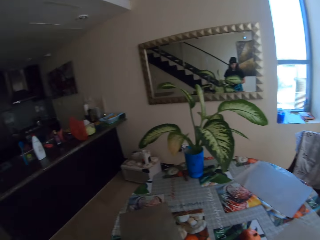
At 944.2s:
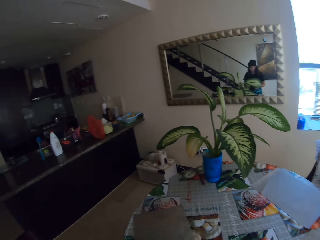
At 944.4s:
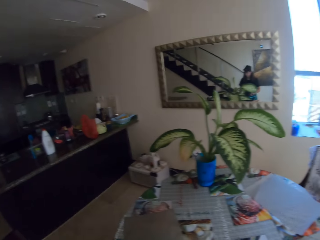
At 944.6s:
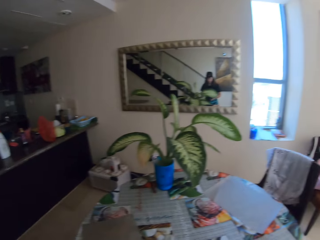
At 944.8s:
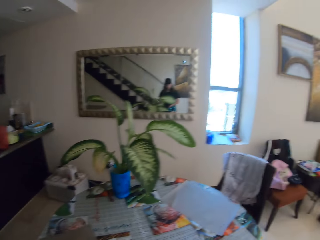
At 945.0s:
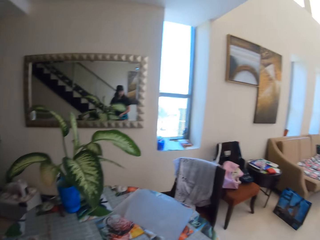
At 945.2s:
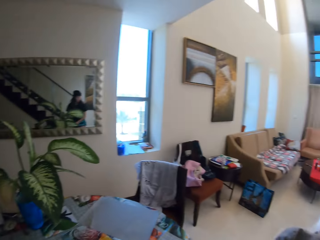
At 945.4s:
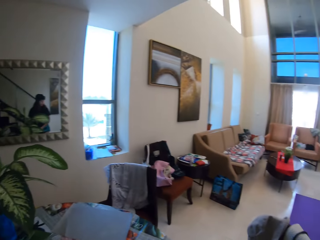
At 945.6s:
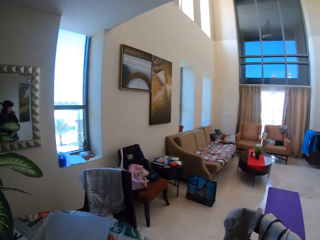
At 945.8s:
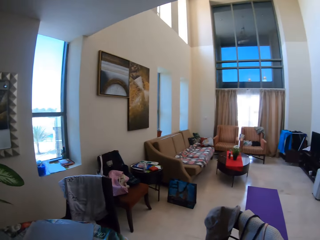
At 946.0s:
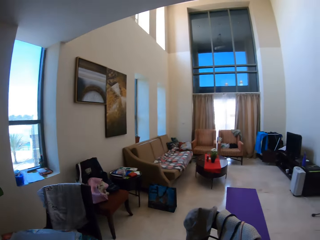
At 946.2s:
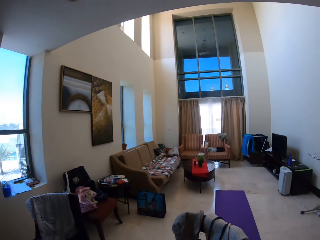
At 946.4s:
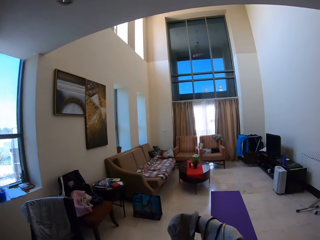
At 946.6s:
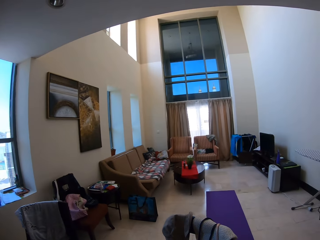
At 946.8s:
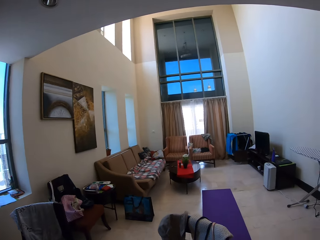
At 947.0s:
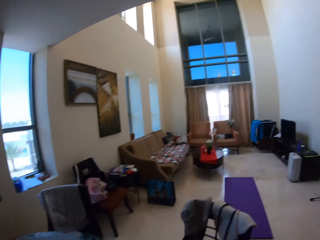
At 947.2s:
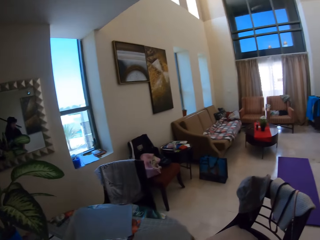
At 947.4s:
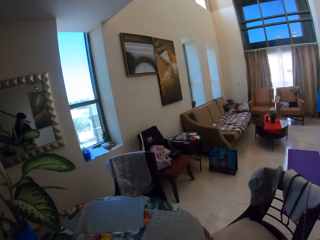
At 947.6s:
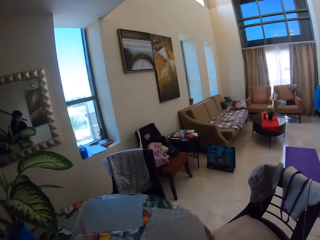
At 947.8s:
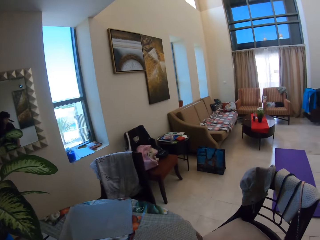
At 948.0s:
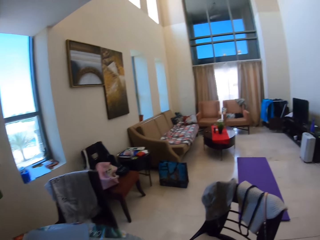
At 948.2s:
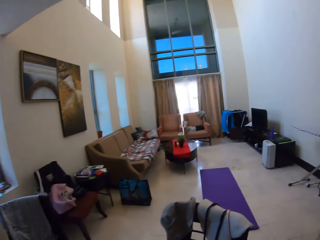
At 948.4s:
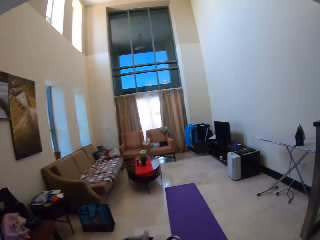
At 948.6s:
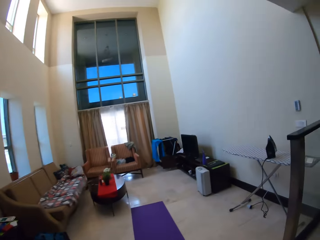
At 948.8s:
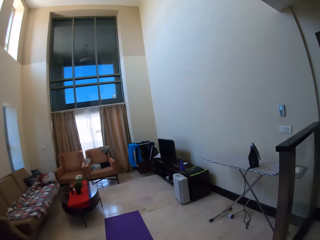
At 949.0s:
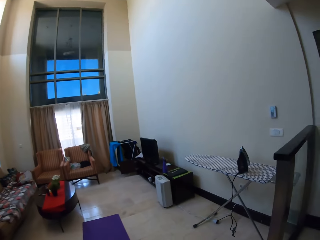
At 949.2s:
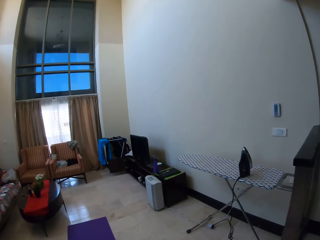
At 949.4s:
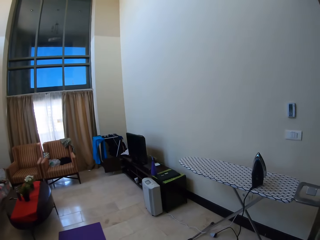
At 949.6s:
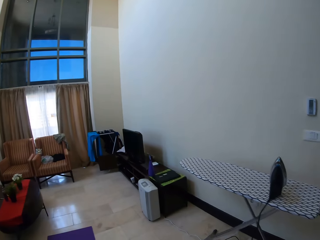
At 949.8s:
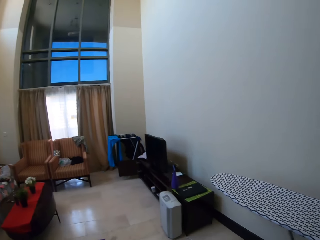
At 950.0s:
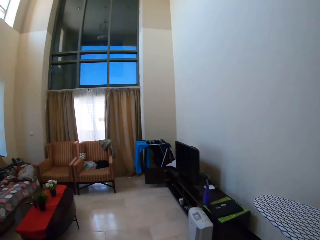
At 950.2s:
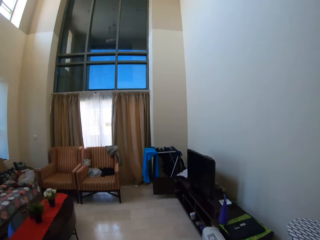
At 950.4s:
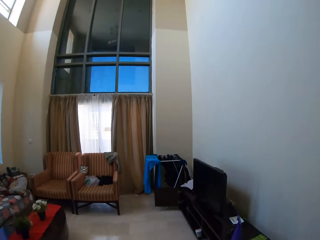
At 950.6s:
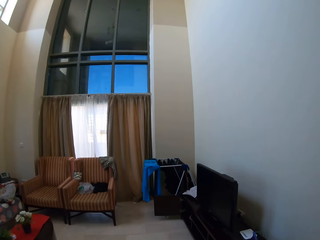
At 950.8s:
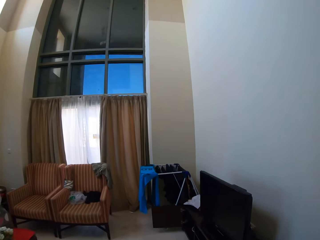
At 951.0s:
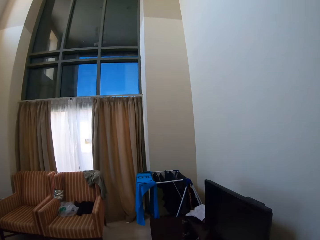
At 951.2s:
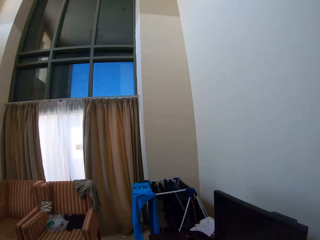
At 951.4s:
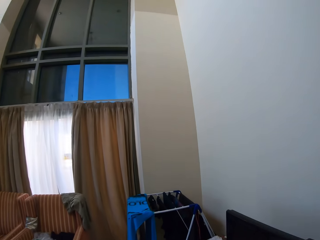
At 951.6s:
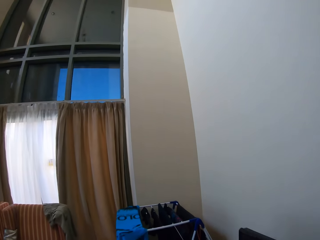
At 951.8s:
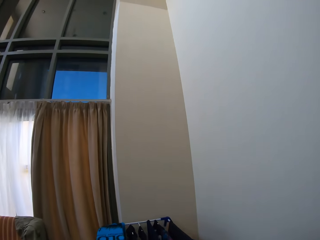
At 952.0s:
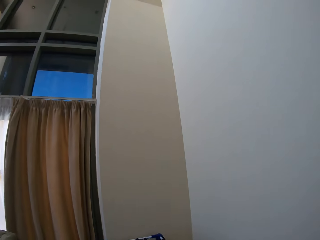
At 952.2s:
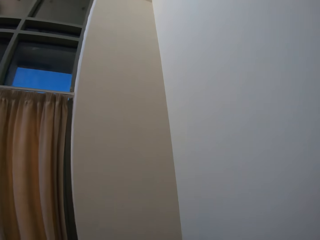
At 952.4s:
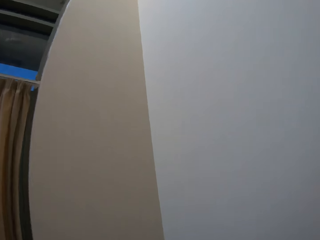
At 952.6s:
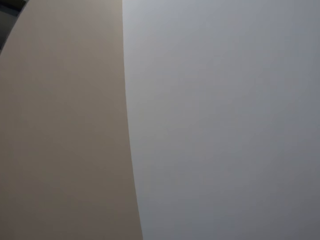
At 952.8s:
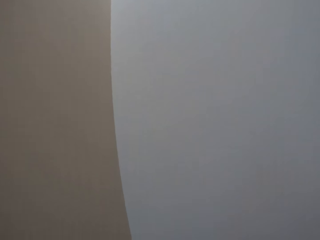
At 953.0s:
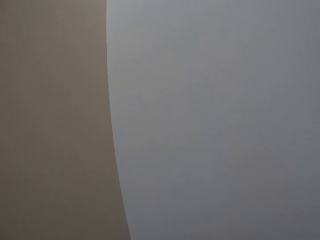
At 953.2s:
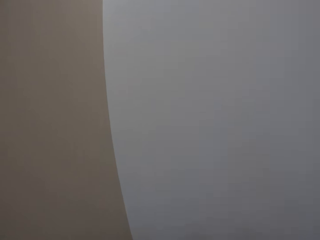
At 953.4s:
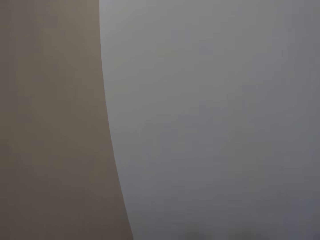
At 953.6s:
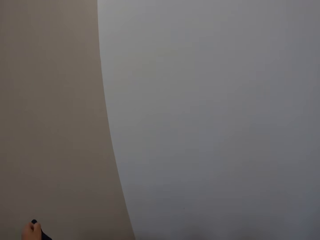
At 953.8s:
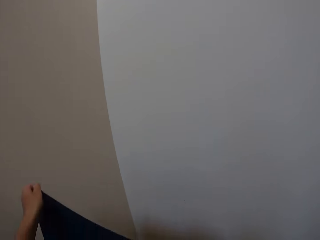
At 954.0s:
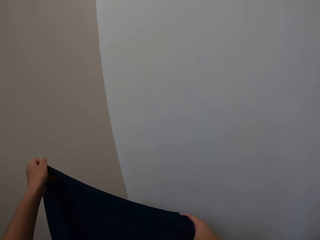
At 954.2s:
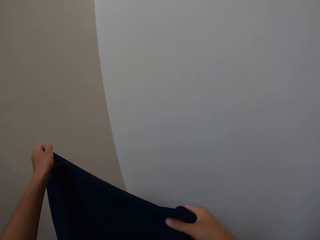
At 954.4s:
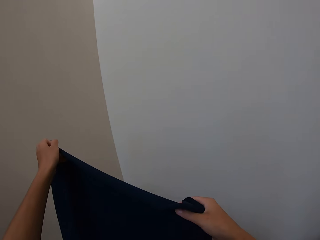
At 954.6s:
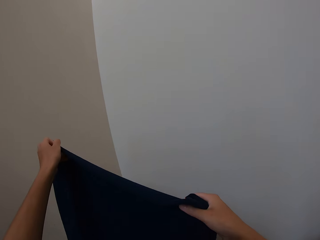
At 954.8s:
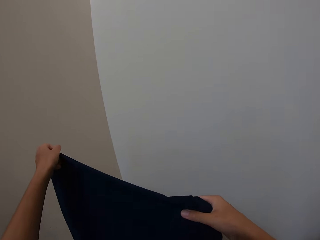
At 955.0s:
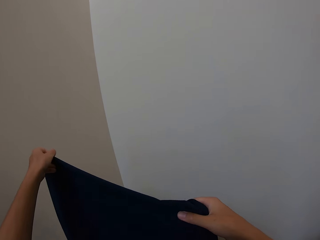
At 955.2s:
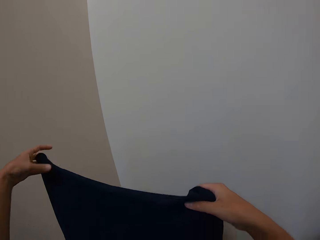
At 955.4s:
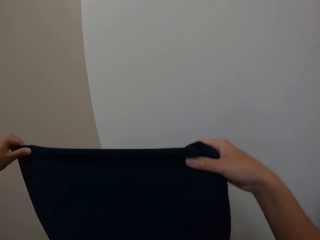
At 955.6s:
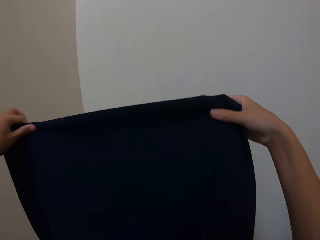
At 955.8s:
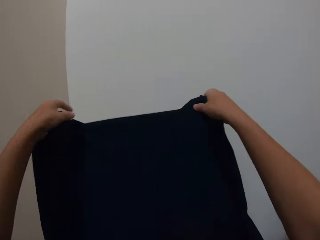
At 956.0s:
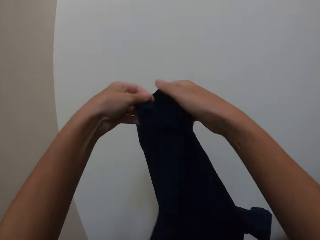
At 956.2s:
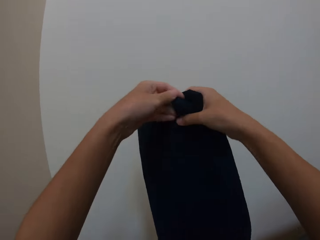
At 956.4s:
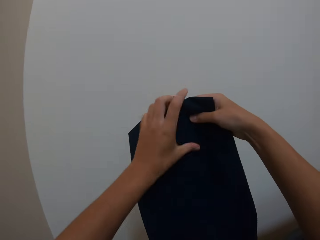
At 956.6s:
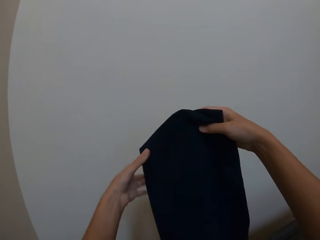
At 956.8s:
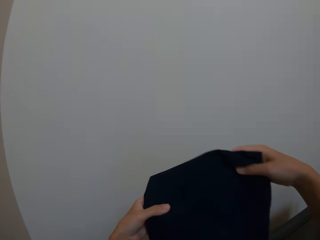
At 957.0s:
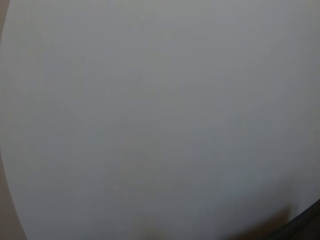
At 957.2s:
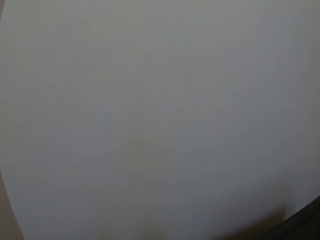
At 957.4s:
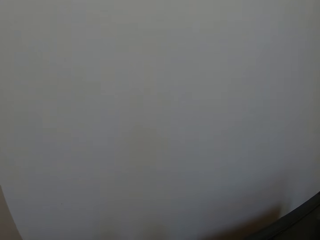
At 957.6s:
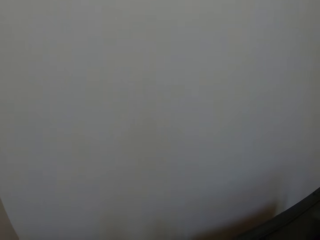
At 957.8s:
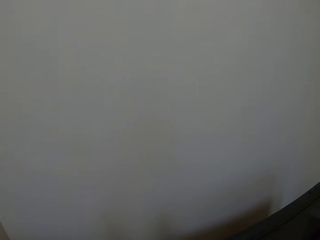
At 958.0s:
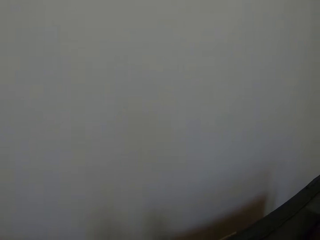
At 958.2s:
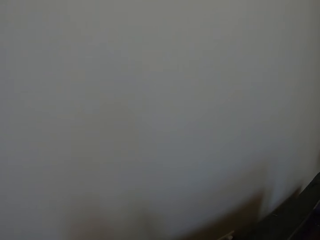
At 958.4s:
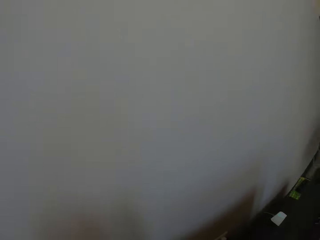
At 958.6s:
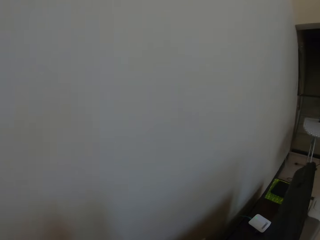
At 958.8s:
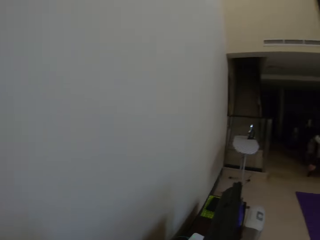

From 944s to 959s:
The camera wearer looks around. They walk around. They hold a T-shirt. They lift the piece of cloth. They fold the T-shirt.

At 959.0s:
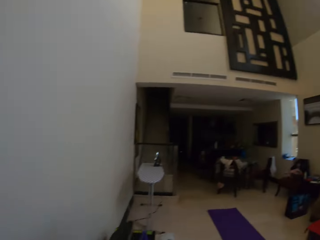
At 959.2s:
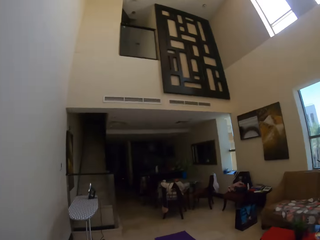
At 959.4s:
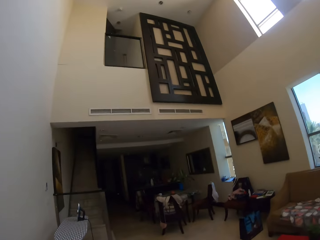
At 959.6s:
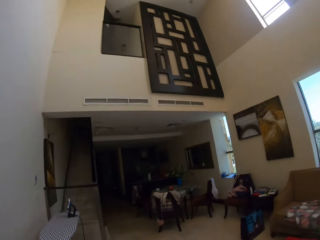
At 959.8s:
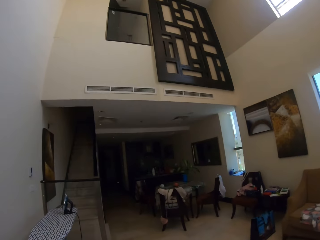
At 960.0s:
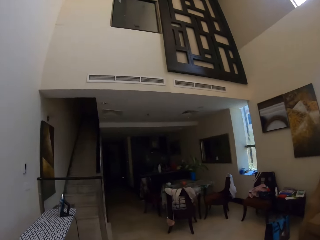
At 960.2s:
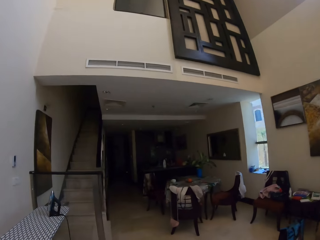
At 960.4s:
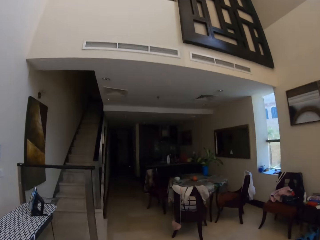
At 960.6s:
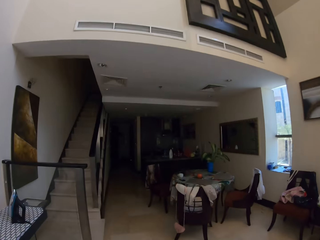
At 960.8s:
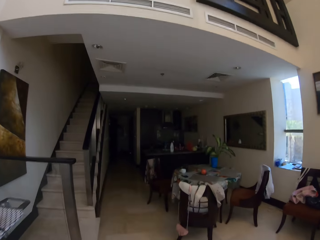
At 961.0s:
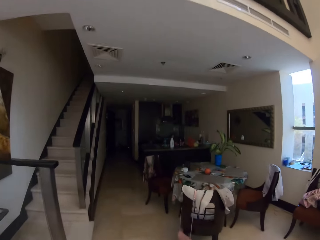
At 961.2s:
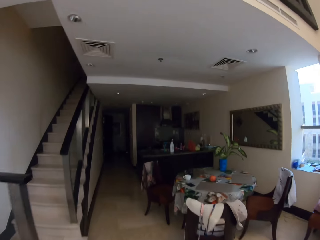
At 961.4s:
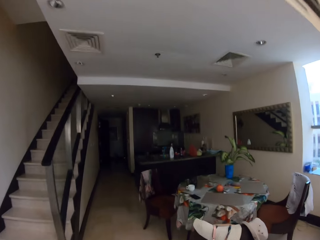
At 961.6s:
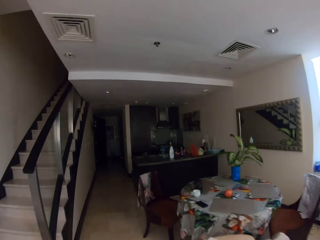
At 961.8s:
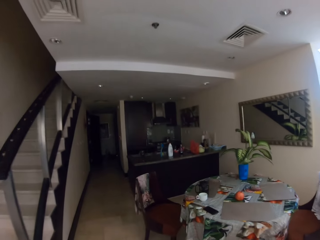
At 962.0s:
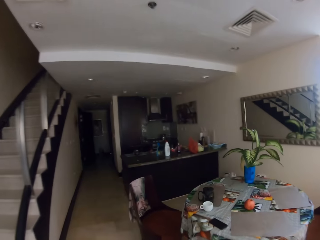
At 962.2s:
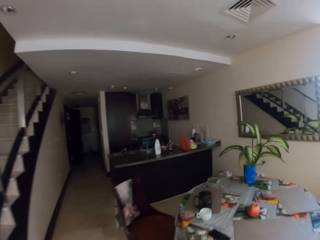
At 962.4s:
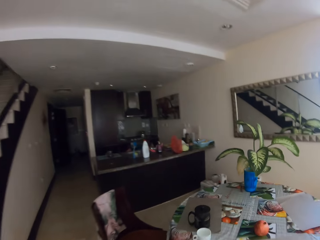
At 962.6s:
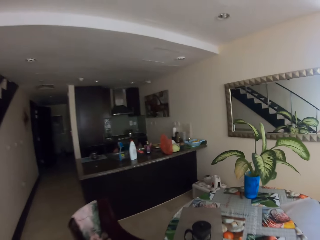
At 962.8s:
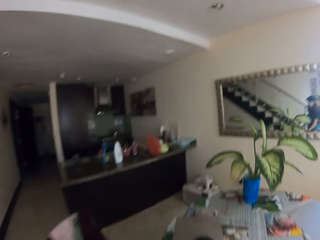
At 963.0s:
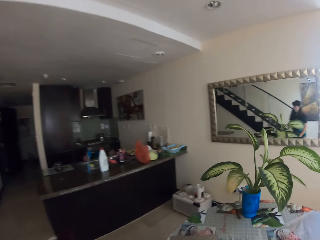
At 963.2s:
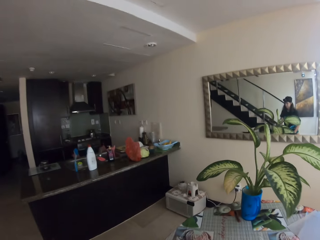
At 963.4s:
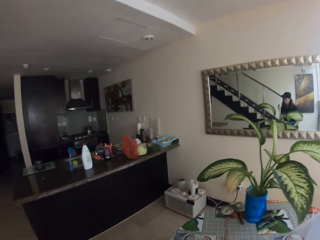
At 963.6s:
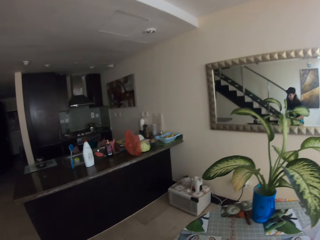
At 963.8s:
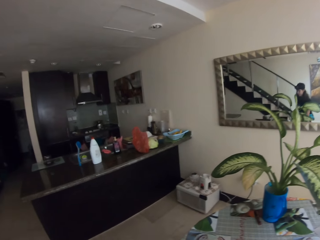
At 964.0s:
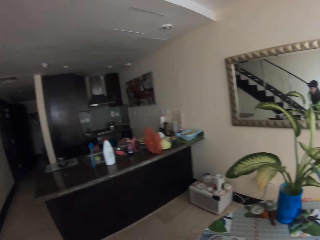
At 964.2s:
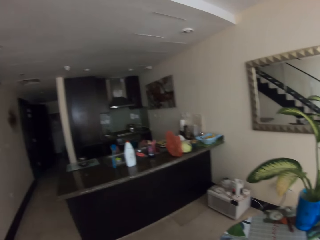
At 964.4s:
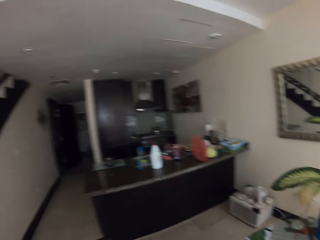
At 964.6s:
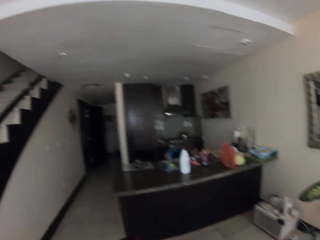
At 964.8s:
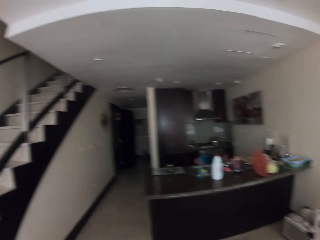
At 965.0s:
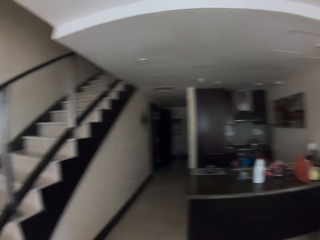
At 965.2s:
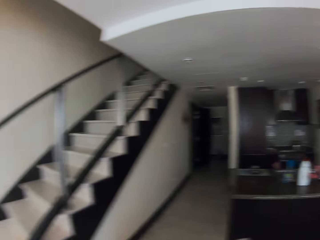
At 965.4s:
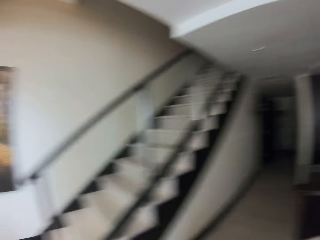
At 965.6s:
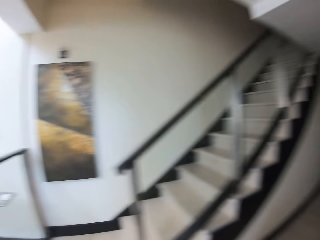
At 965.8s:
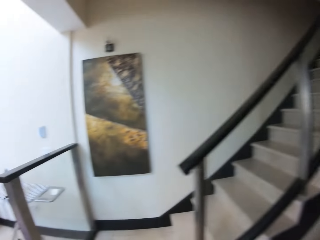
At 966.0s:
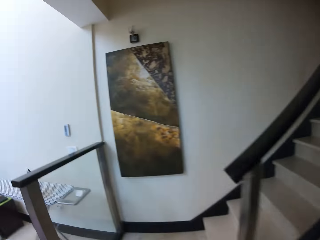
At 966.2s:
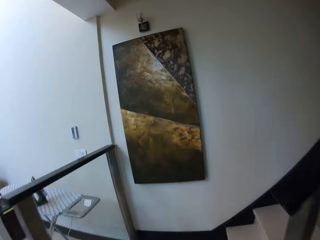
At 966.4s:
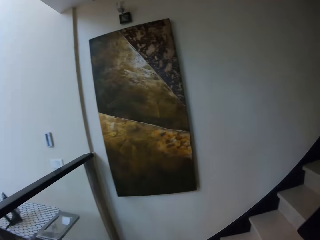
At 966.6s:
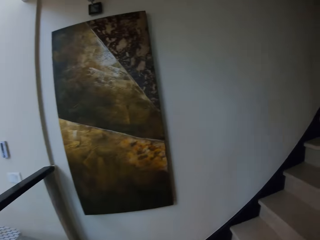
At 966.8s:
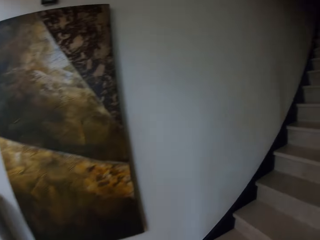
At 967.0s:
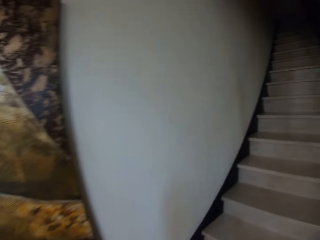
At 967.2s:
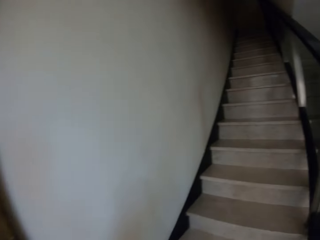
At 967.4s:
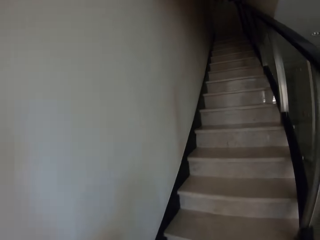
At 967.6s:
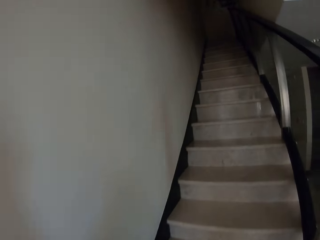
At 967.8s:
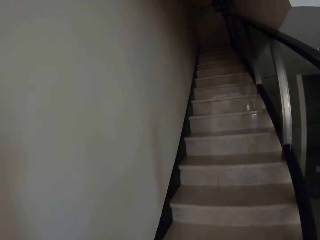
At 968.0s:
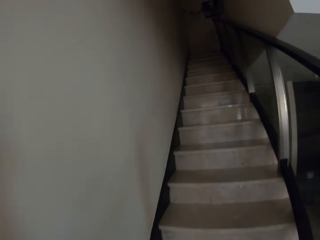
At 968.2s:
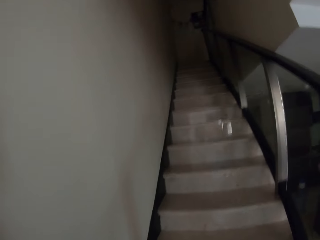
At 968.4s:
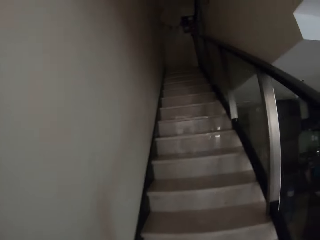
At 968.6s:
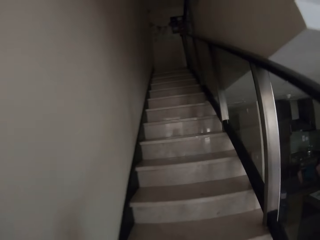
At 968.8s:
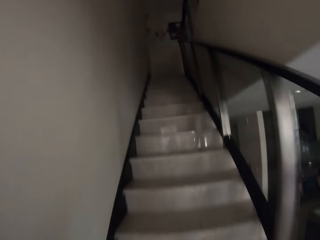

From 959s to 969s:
The camera wearer walks in the house. They walk up the stairs.
